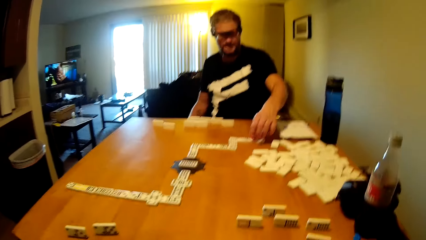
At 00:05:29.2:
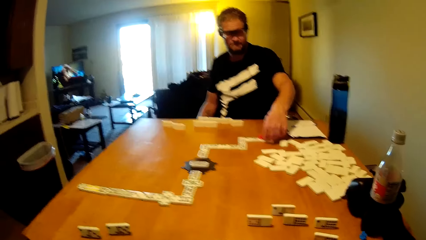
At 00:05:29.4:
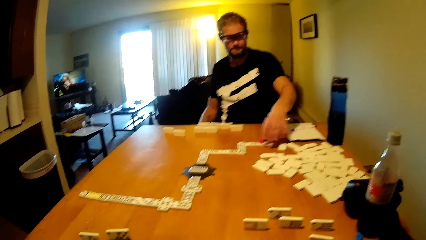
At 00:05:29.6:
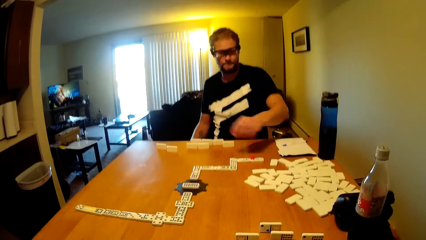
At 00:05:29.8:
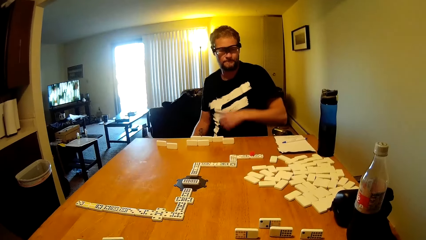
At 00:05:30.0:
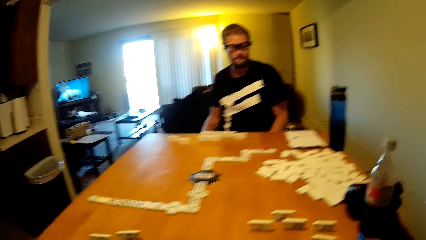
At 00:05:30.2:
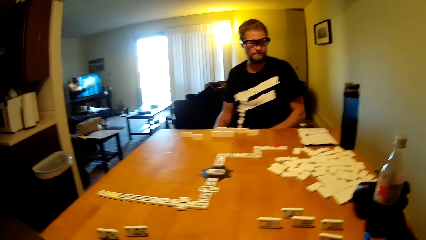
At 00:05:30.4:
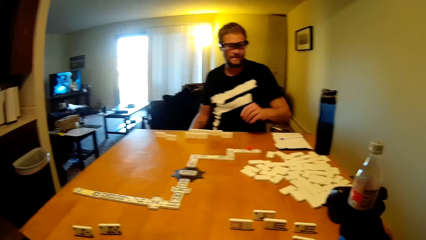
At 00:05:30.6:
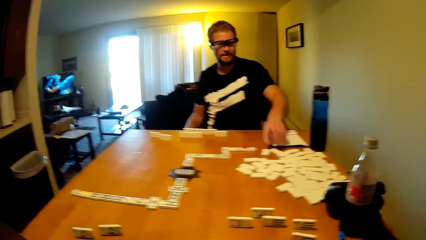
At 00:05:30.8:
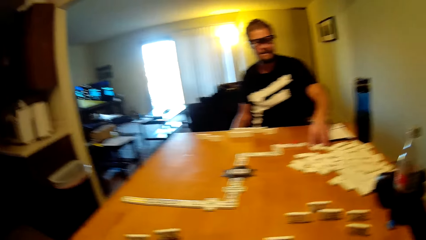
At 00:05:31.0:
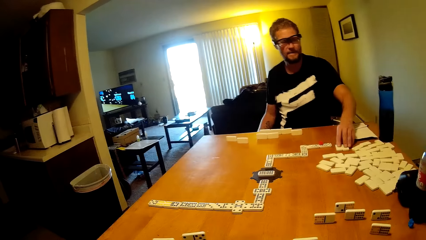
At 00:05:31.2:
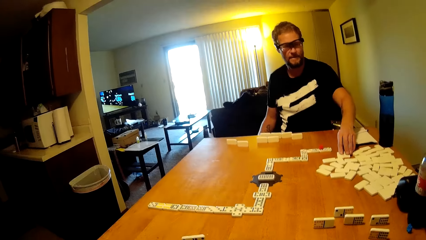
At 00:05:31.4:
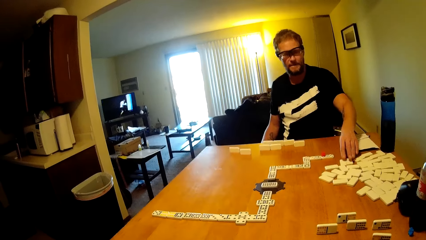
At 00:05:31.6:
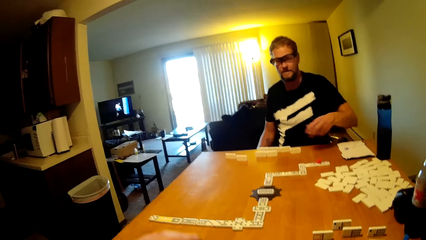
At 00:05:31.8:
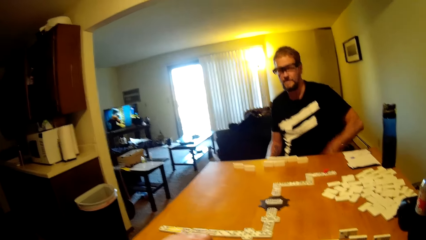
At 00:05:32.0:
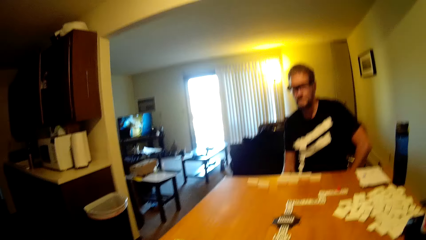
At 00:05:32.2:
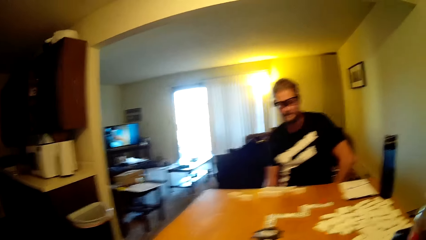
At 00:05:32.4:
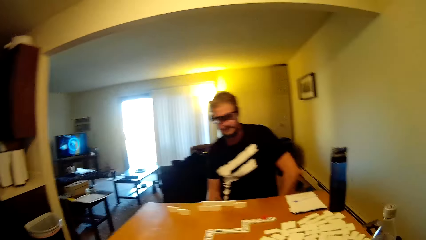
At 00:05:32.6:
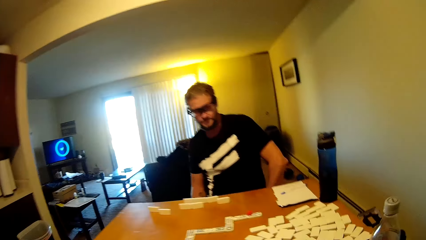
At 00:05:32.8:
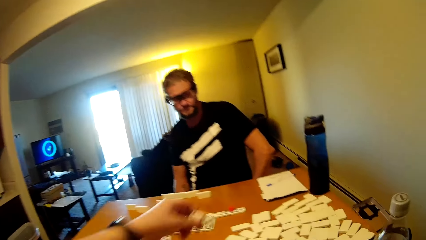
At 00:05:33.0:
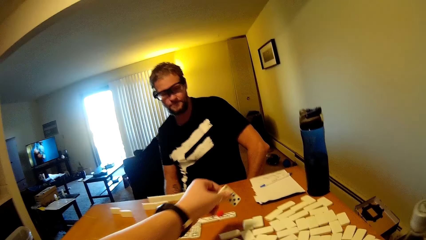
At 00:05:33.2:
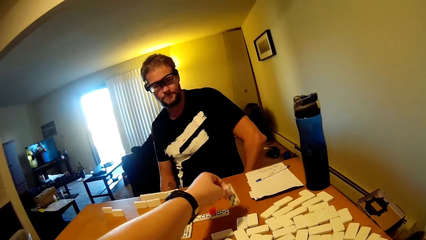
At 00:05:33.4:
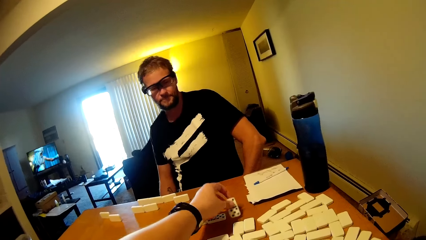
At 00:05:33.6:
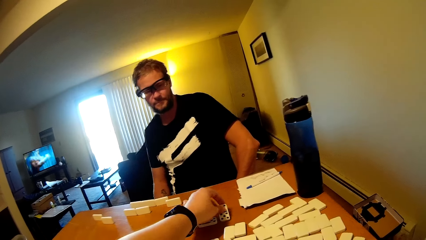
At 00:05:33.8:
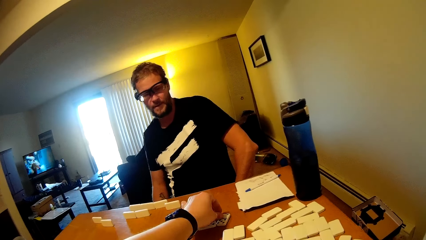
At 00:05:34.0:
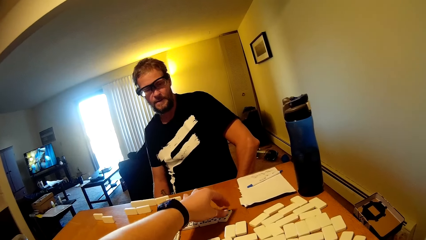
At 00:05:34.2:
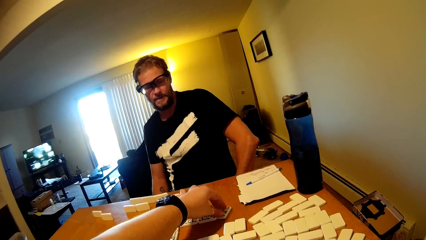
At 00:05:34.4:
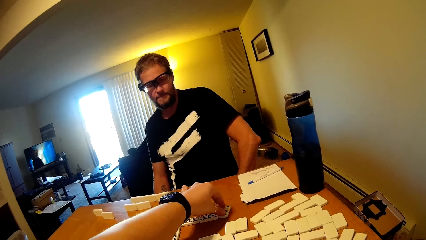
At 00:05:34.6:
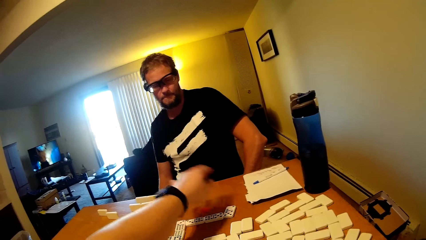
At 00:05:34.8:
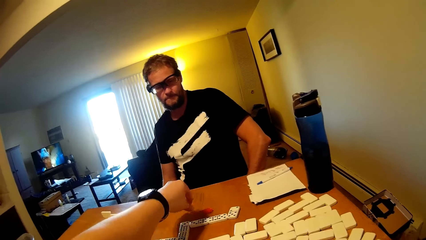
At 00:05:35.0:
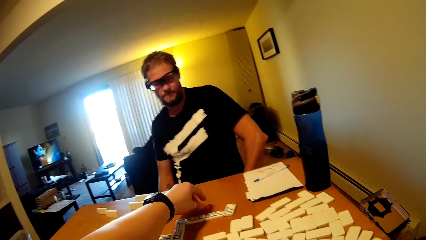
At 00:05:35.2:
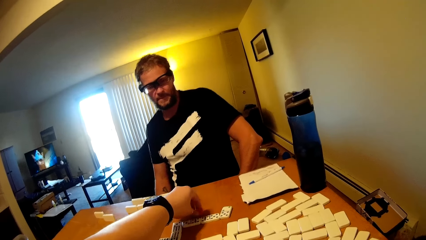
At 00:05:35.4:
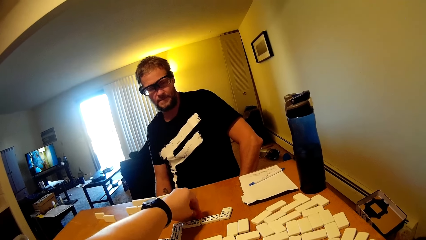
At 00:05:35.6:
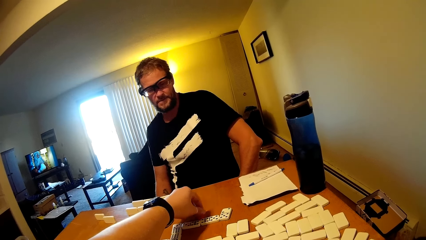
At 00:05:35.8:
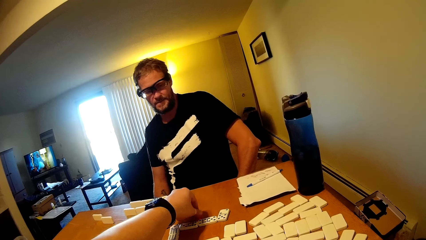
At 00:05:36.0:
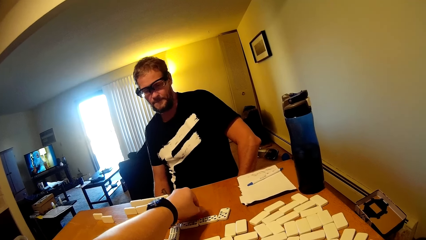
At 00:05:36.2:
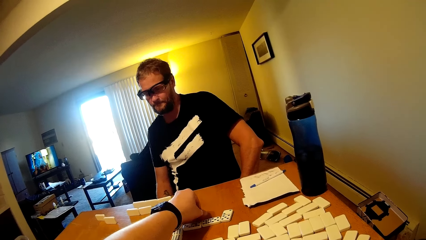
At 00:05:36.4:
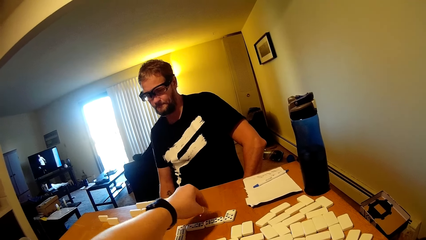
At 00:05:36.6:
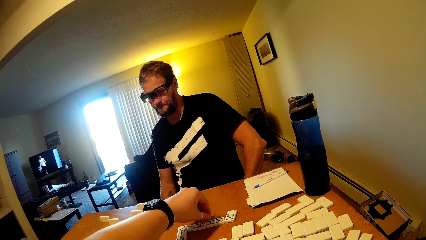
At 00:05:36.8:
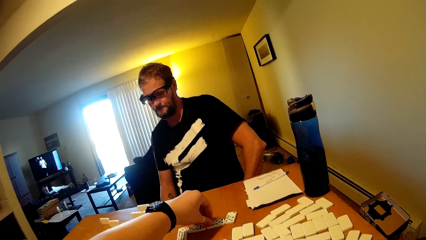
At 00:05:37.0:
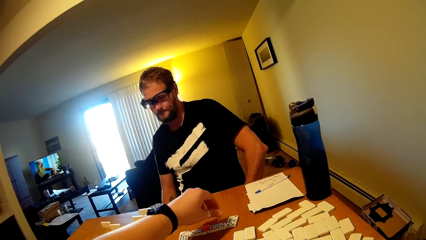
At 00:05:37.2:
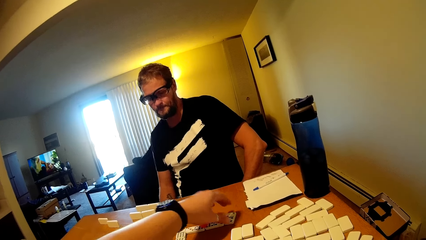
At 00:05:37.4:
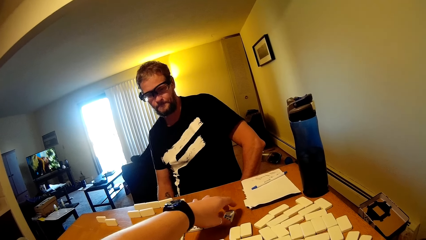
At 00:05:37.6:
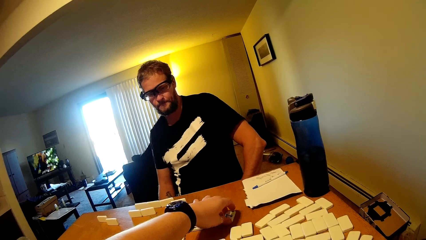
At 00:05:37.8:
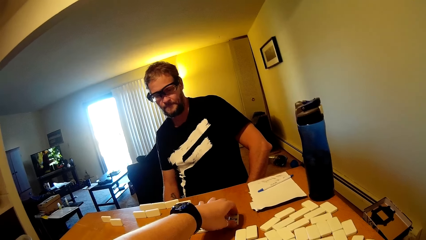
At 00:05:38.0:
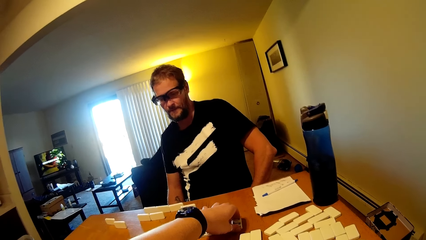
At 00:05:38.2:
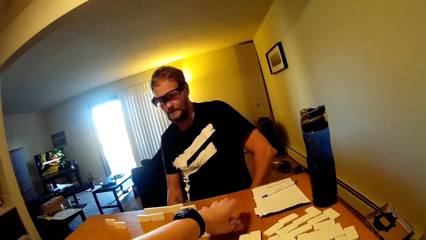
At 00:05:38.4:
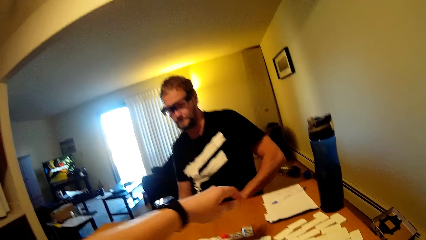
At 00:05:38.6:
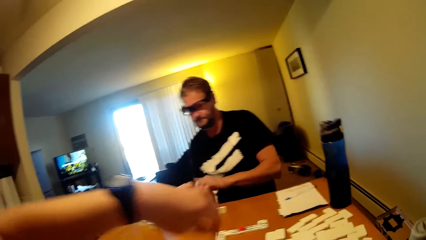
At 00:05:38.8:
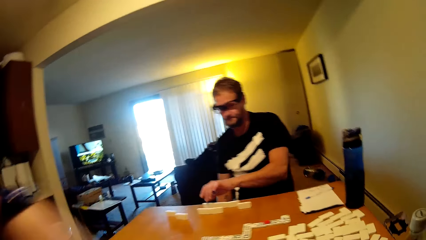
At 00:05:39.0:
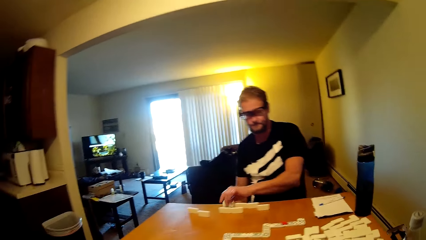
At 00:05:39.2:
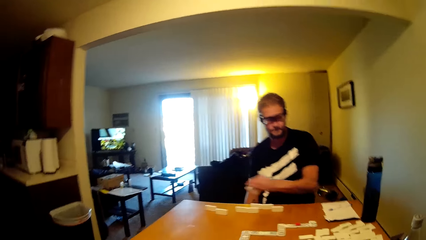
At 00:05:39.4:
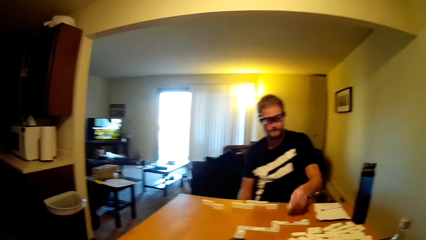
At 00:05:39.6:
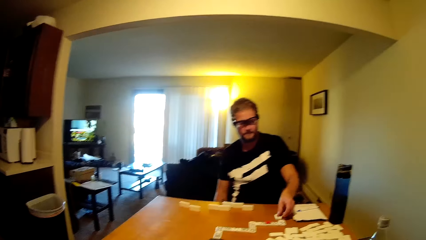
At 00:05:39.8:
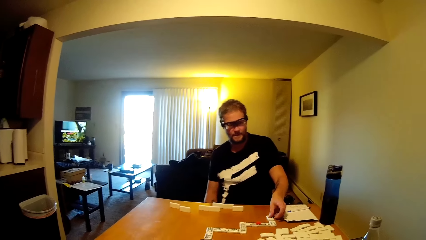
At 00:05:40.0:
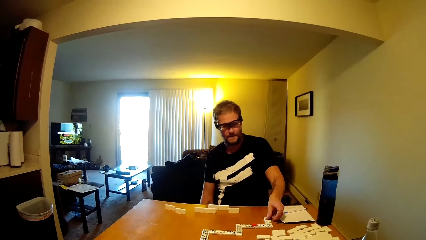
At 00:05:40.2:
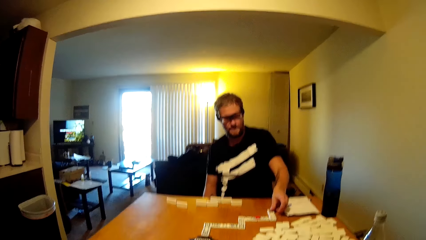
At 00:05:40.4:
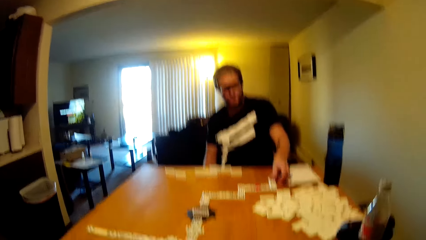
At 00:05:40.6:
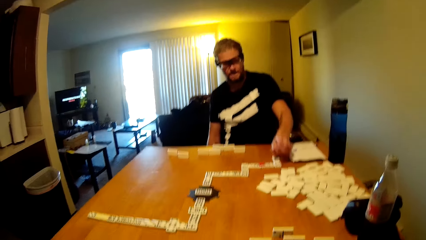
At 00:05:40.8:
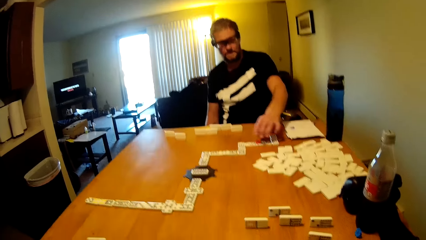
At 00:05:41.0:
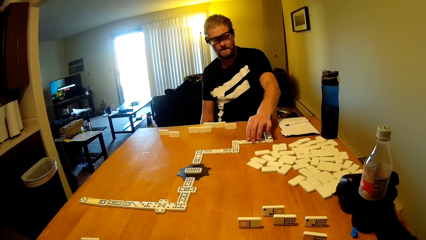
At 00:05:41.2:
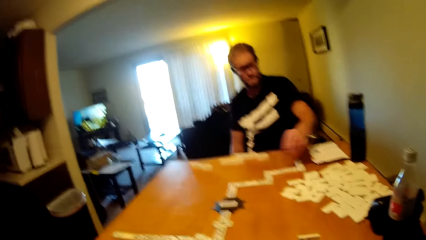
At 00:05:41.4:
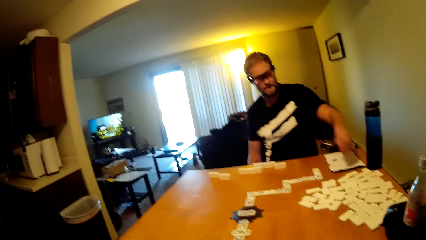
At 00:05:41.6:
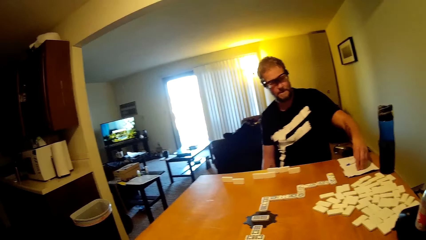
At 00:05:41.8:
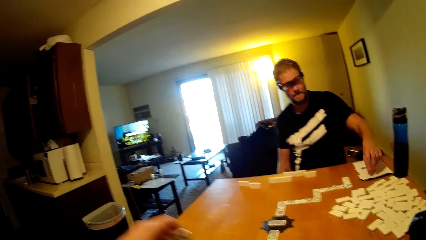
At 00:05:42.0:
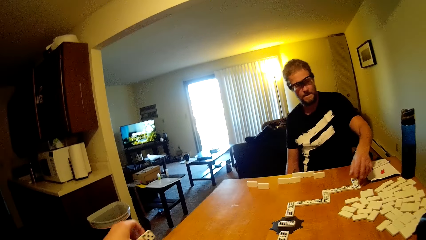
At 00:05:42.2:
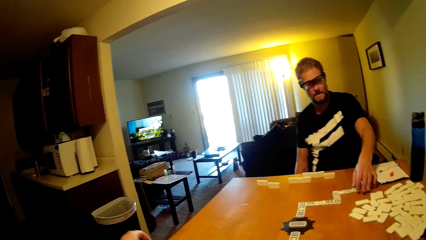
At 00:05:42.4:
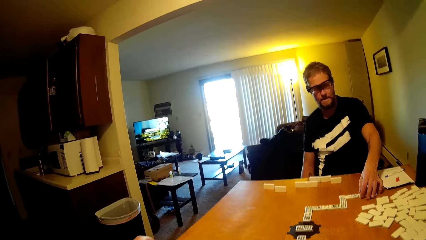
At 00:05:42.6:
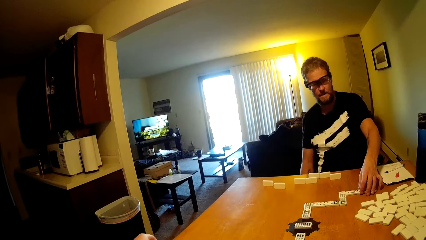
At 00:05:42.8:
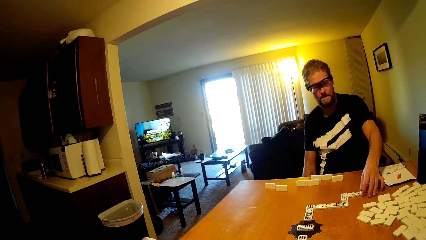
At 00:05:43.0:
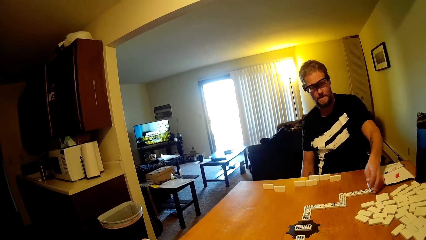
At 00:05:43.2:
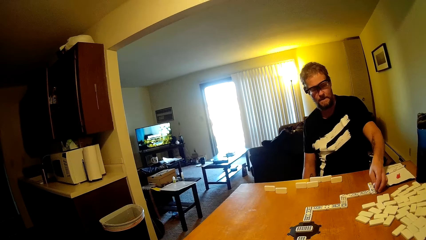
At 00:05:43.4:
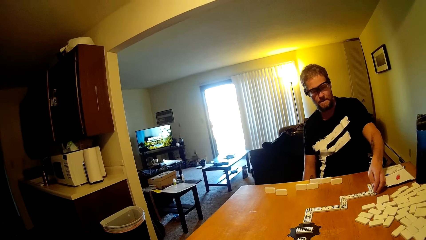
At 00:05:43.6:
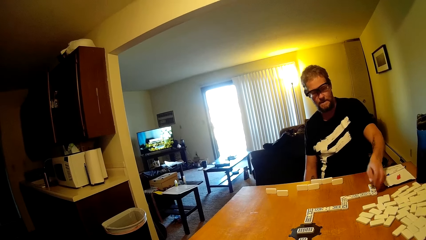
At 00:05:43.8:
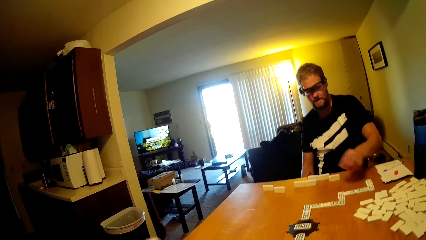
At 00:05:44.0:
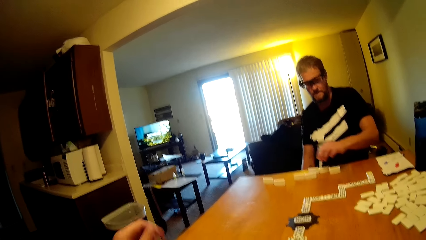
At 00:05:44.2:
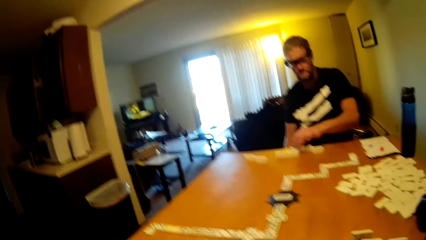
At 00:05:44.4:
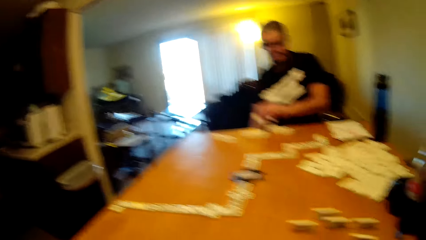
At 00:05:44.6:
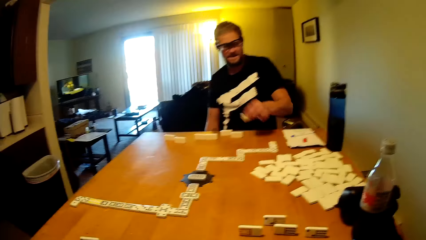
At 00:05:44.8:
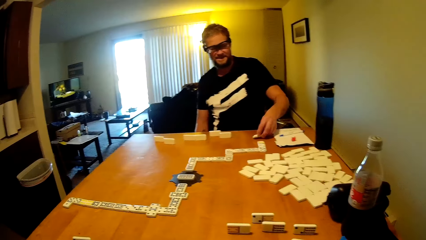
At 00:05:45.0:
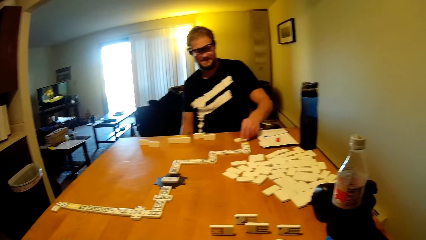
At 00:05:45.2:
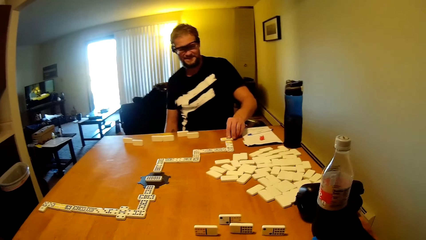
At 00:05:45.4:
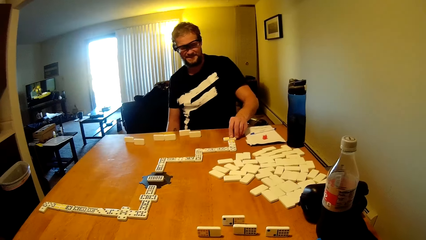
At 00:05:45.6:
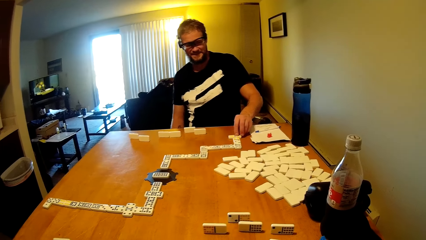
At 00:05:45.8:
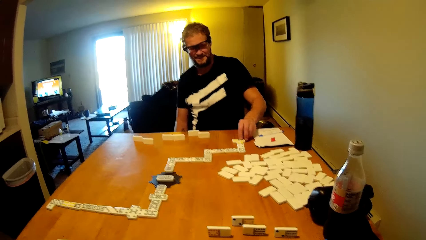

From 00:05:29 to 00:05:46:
A person takes the dominoes card. The camera wearer puts the dominoes card on the table. The person takes the dominoes card and puts the dominoes card on the table.
